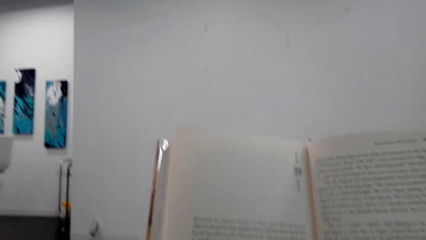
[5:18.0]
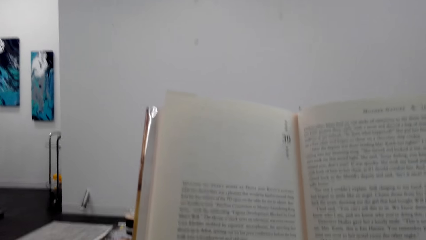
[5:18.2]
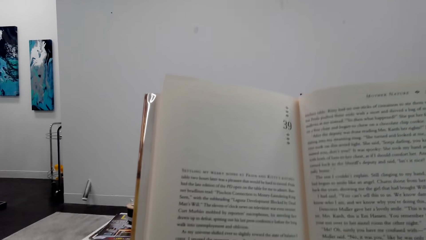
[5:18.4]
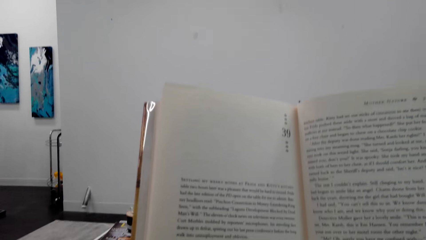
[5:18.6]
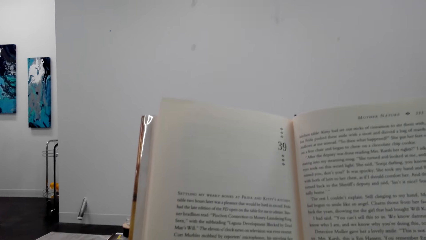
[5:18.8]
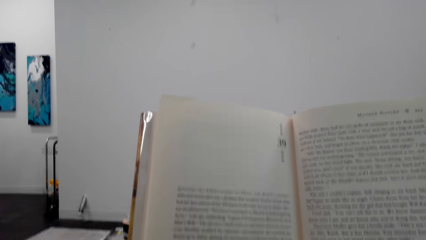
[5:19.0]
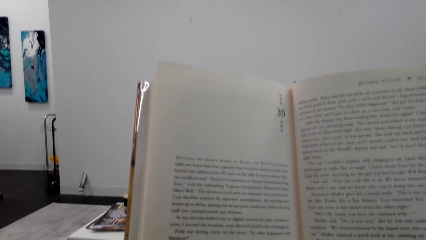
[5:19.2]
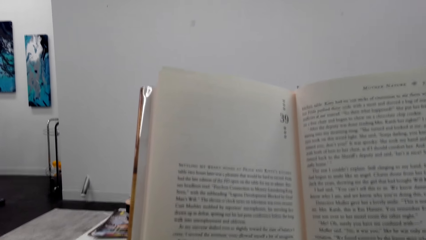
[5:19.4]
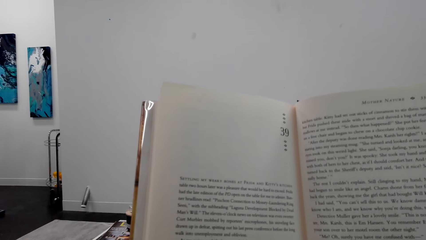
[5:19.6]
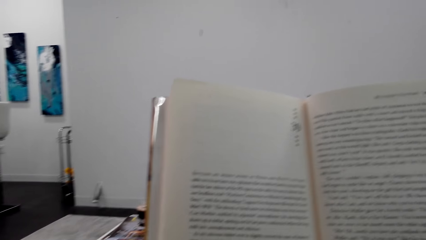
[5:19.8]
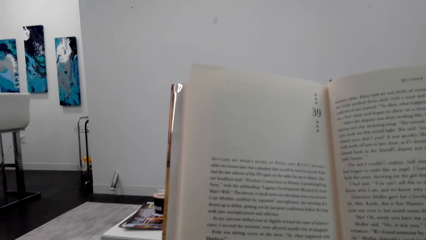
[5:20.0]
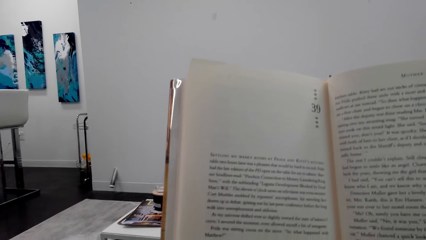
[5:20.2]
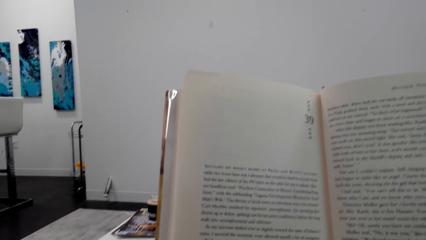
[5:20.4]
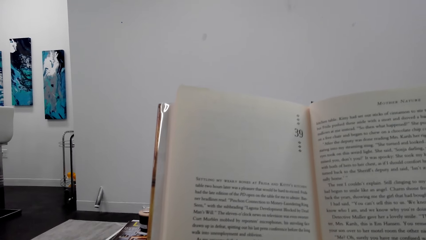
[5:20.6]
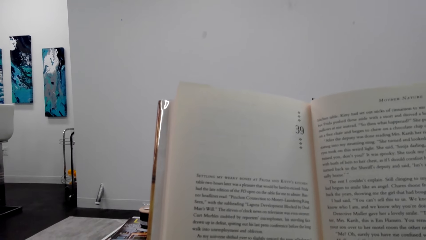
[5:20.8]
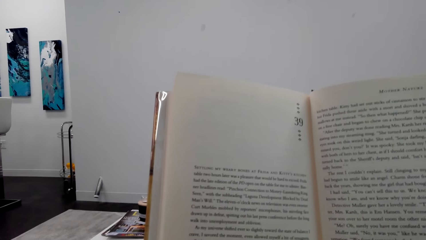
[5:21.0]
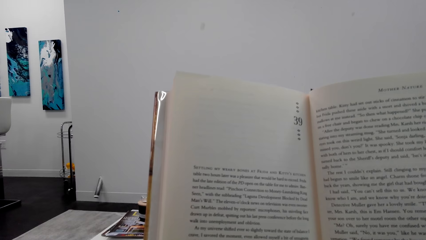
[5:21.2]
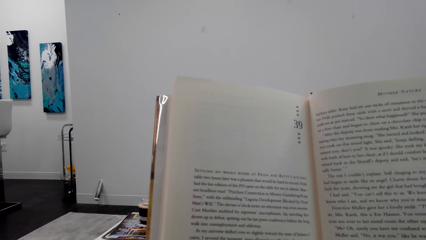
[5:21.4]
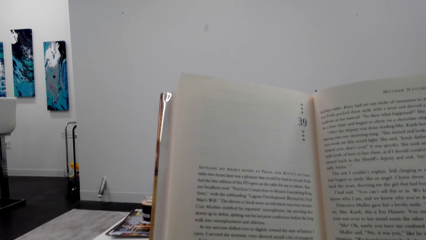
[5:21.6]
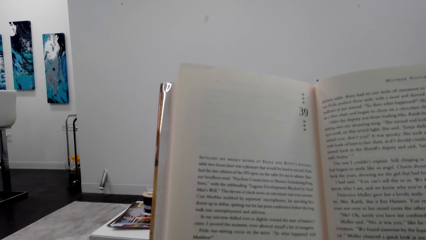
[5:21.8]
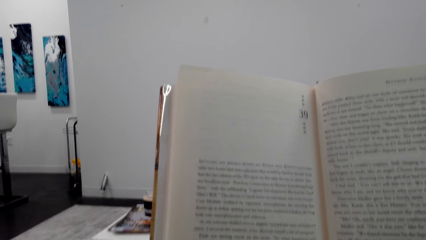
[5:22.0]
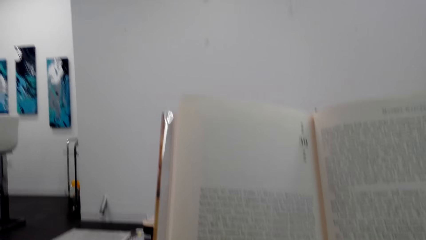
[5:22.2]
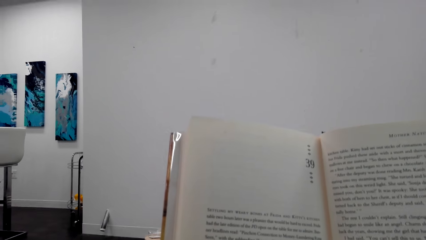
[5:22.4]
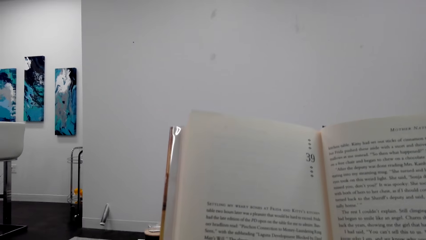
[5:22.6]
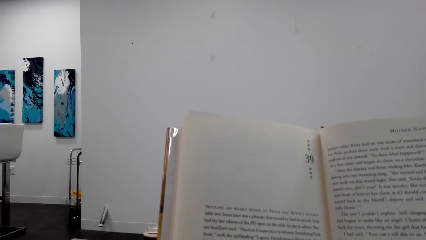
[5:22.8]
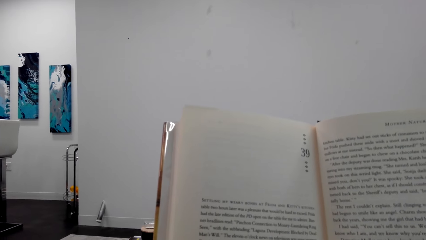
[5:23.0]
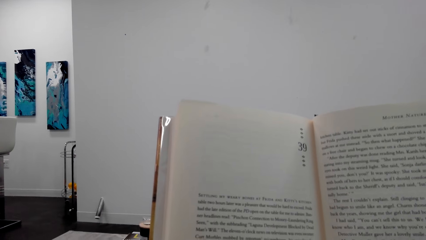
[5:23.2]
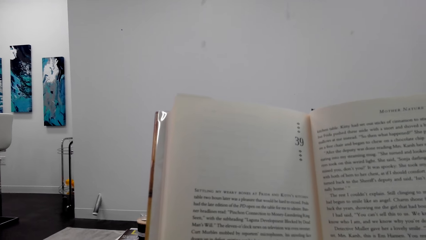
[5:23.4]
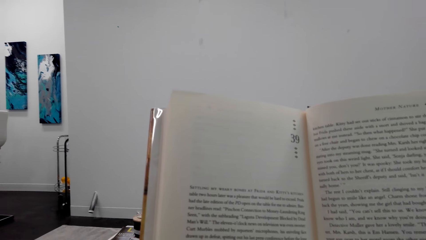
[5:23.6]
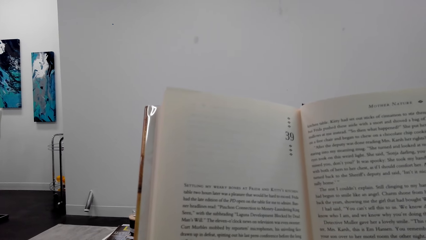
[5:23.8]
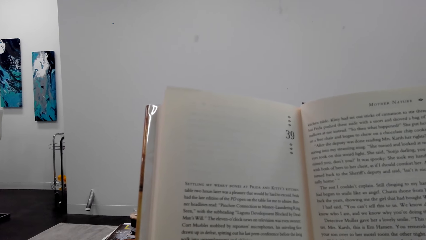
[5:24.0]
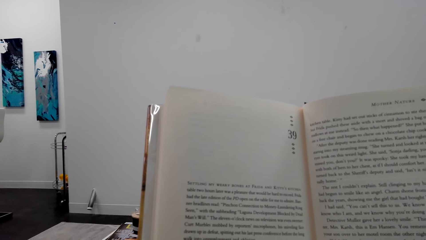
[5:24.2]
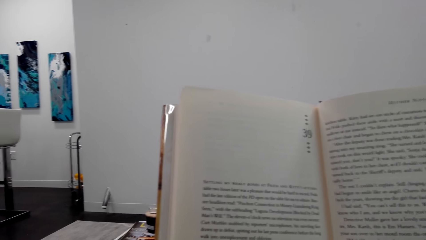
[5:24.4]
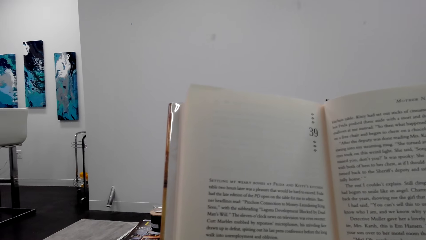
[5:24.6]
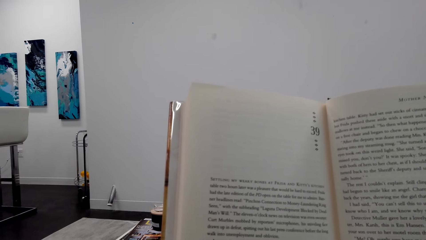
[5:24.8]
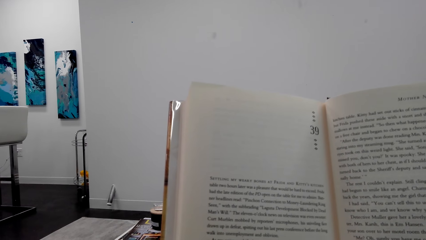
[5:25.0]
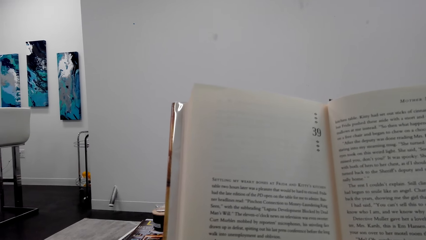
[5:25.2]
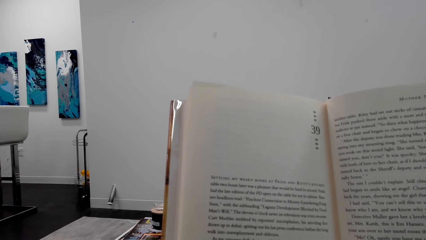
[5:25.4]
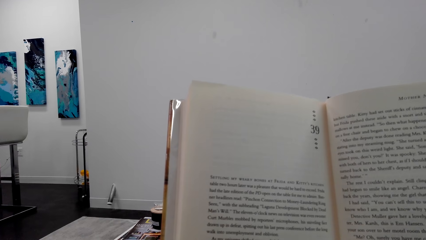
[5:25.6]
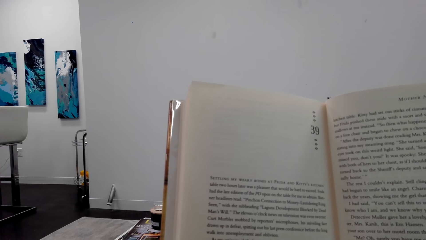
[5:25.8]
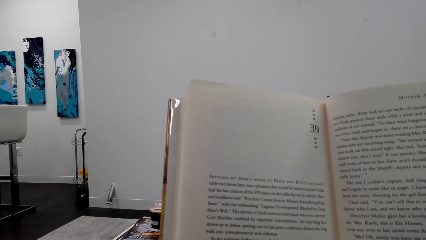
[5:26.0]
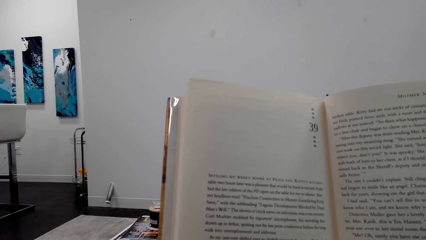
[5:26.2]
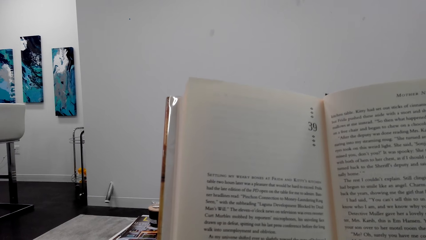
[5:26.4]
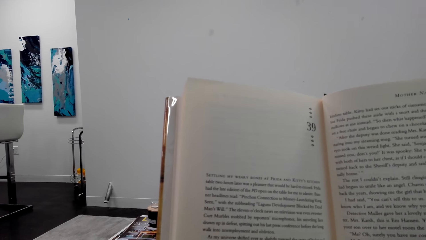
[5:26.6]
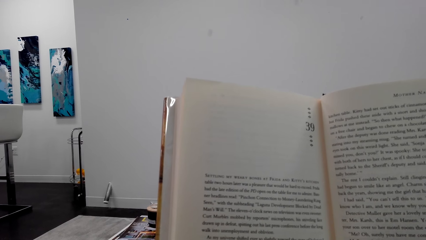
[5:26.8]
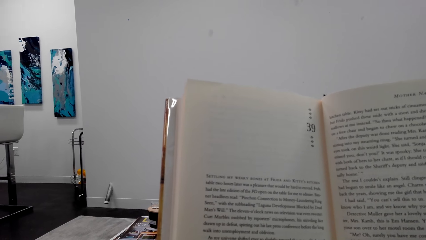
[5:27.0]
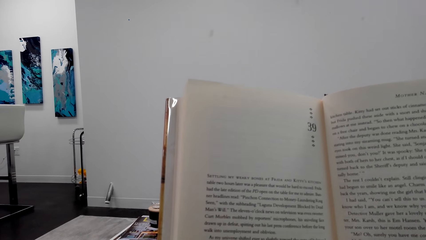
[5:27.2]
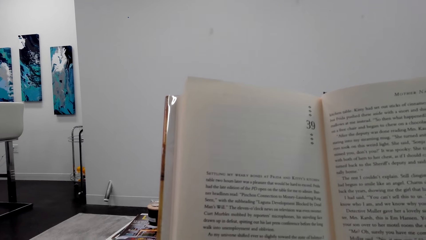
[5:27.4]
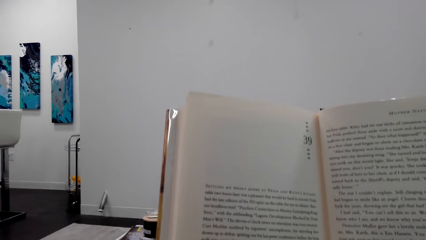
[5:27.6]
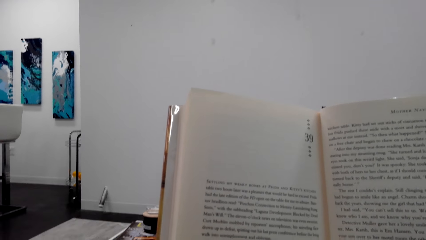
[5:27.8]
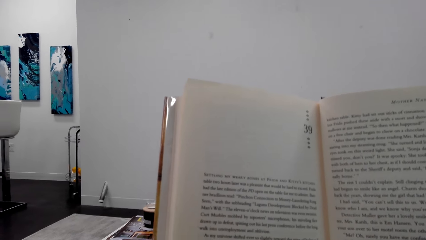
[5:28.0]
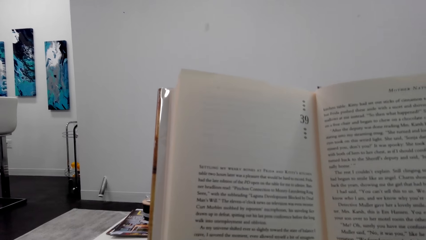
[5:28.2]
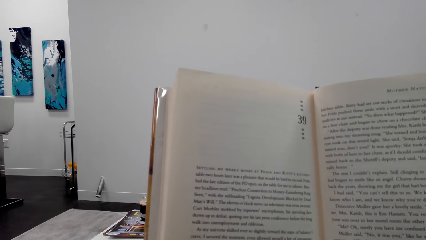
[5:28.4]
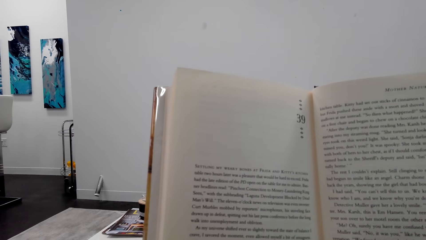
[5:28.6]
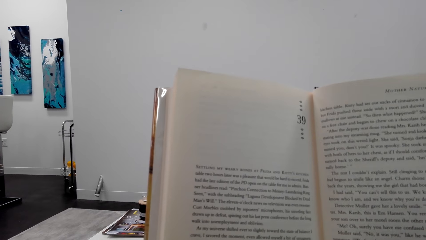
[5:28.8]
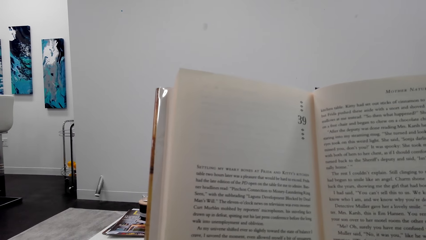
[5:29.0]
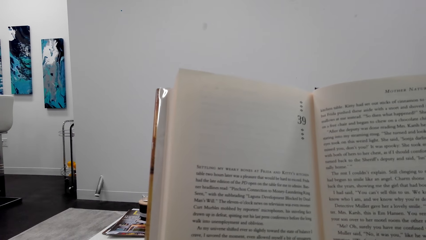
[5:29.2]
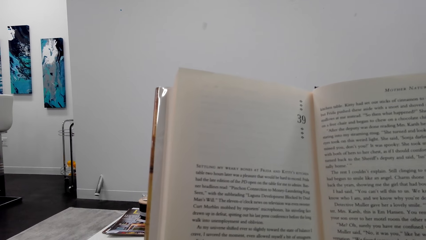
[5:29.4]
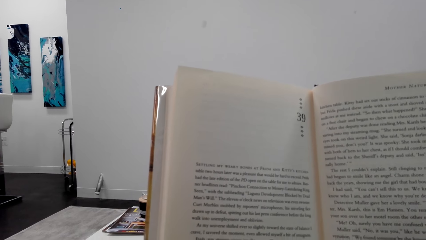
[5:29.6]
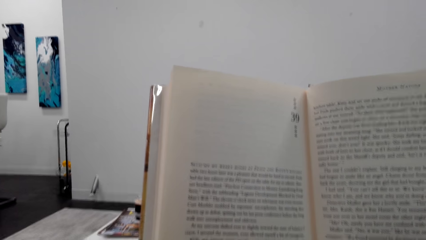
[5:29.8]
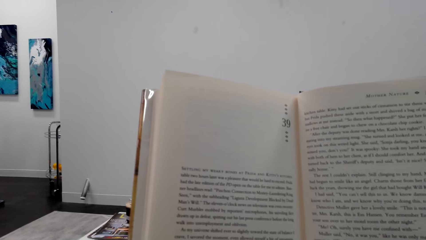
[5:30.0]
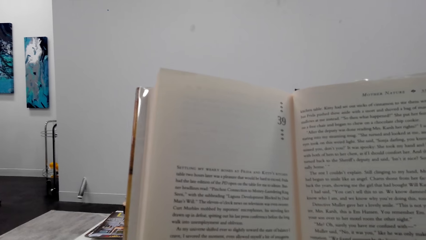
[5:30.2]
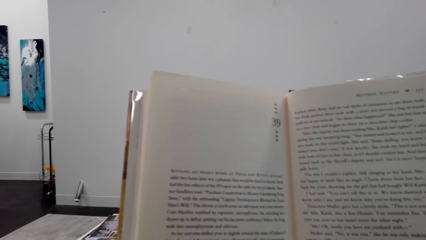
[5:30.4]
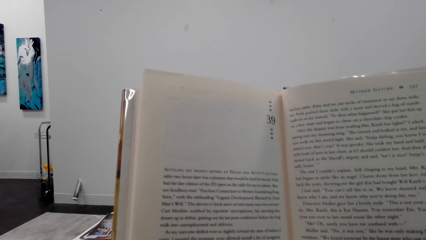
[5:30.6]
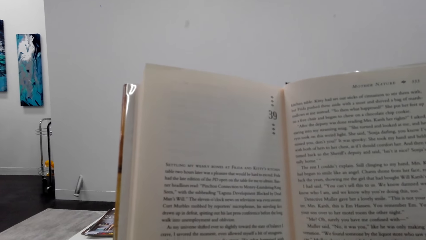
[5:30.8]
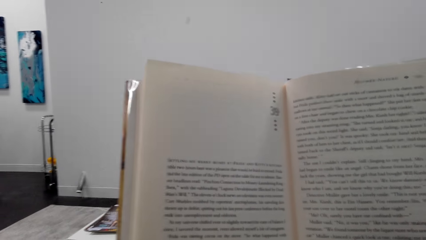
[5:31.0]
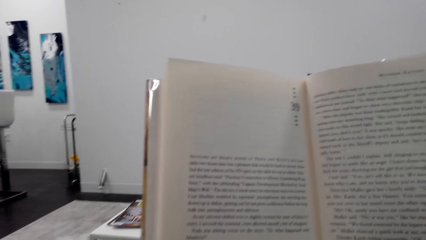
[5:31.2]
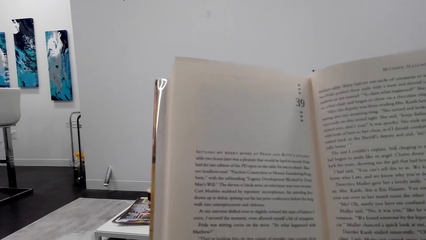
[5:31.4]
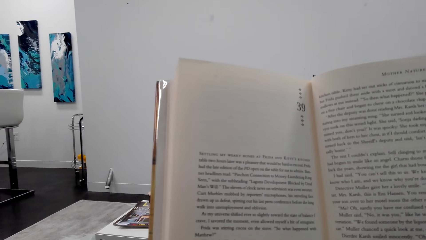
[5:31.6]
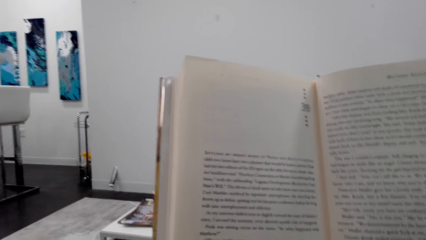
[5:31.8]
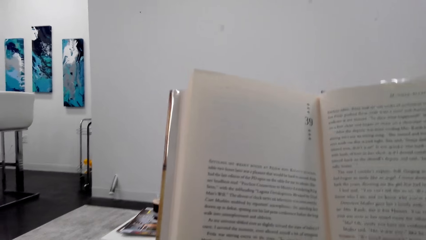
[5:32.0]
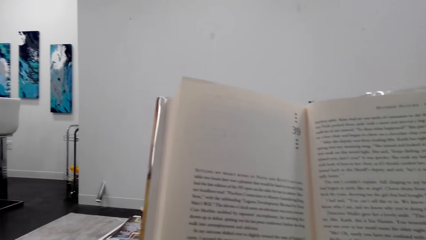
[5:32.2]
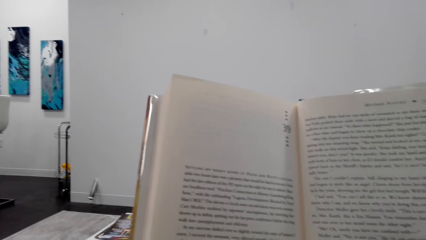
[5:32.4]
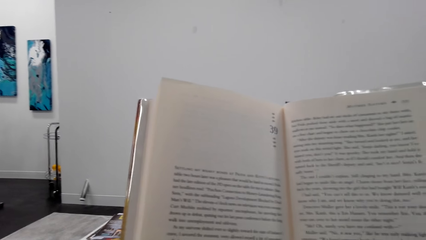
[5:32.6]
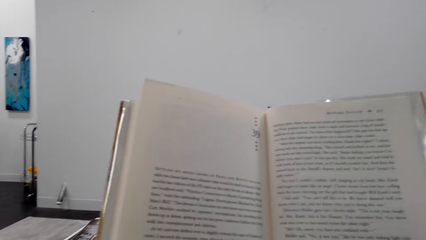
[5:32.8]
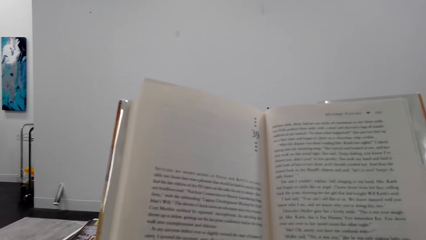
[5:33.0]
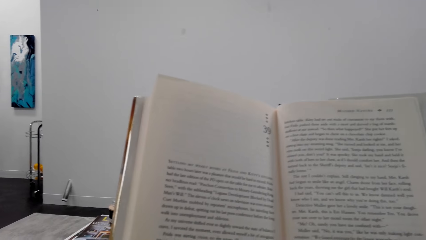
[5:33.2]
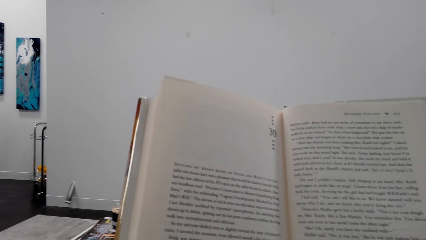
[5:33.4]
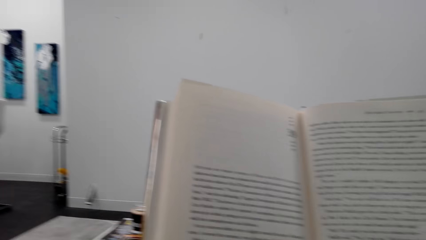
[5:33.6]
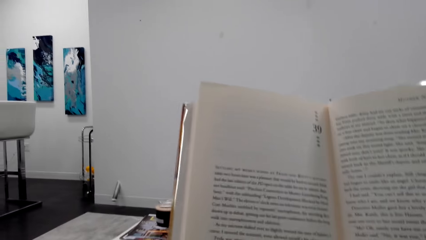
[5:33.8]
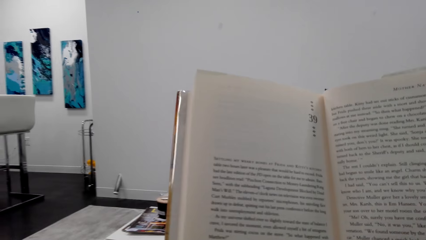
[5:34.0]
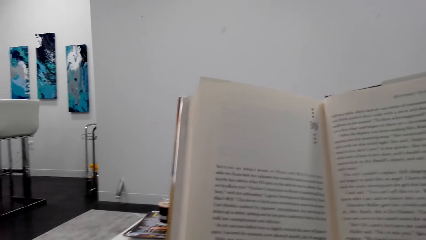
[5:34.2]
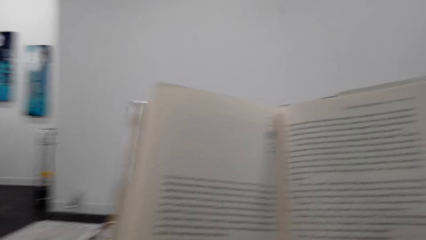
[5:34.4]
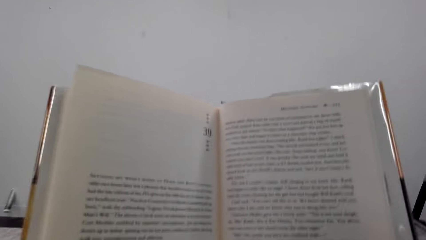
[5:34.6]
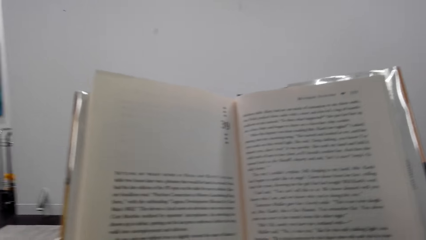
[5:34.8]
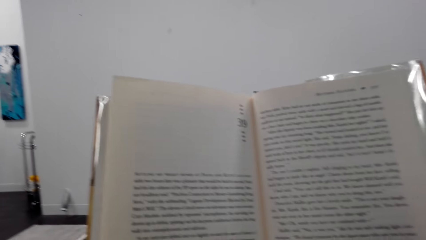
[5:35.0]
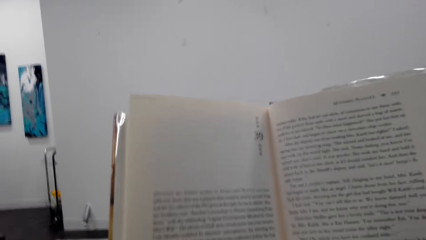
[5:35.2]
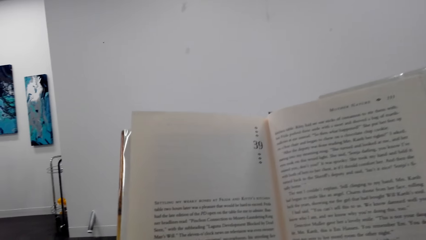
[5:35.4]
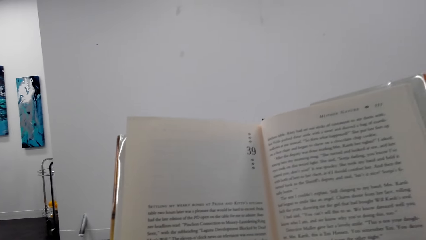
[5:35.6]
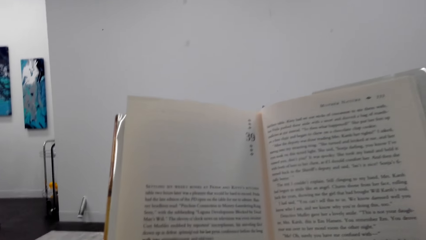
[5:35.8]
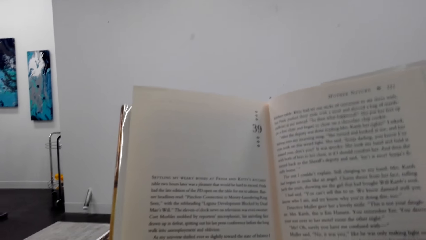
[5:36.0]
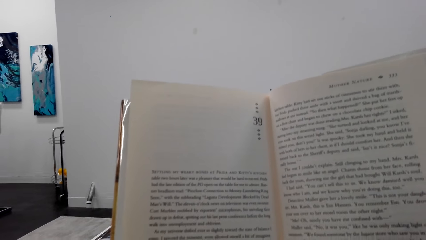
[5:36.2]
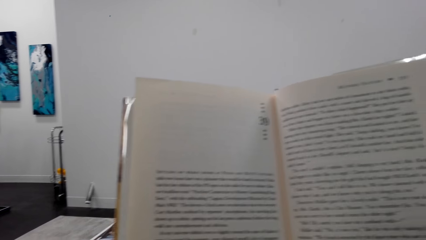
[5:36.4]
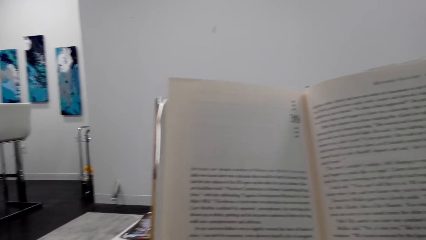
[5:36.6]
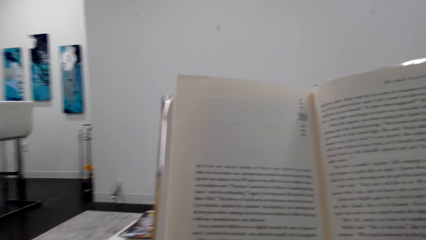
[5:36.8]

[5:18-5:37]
The camera wearer interacts with a man. They read a book. They interact with the man. They read the book.
